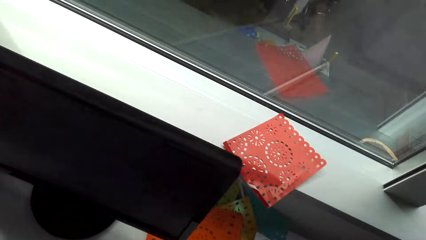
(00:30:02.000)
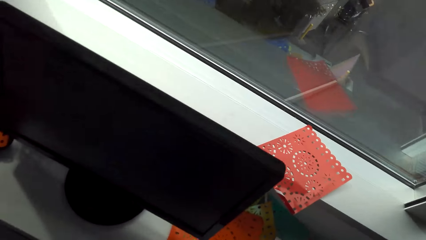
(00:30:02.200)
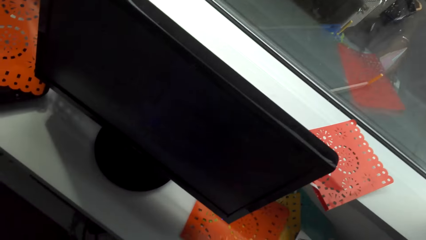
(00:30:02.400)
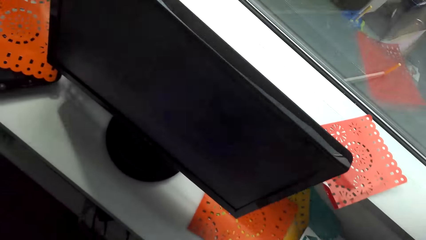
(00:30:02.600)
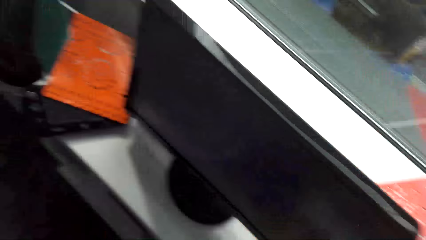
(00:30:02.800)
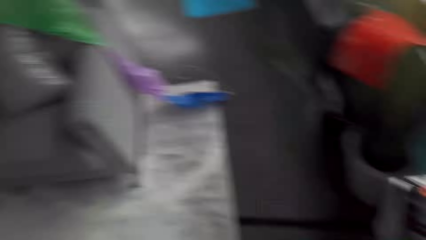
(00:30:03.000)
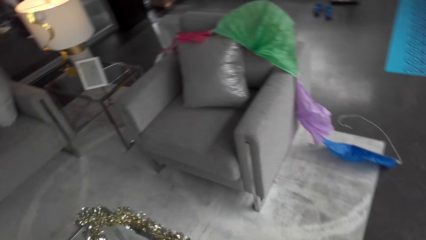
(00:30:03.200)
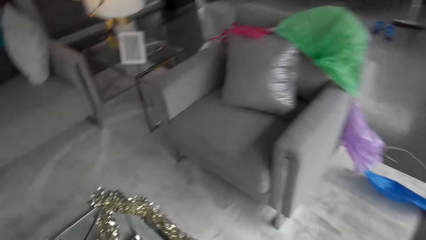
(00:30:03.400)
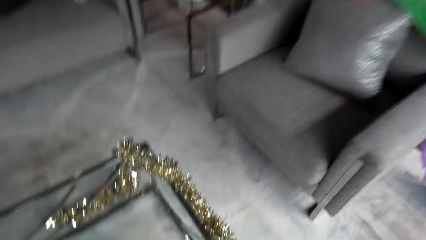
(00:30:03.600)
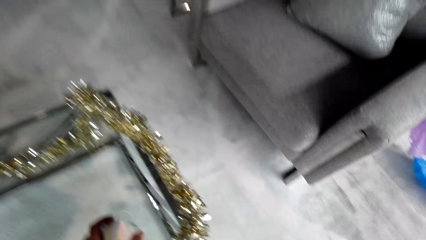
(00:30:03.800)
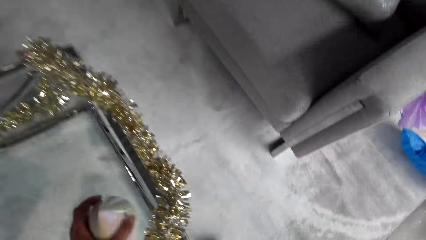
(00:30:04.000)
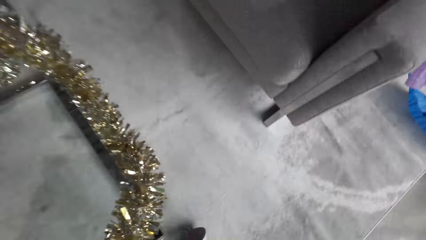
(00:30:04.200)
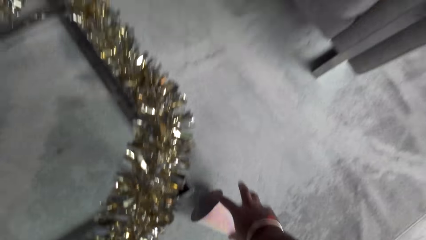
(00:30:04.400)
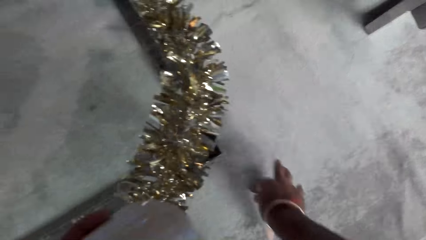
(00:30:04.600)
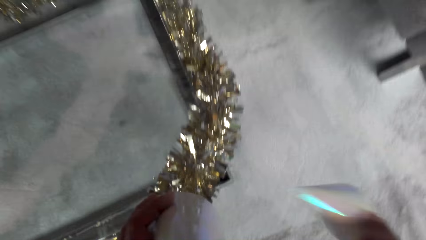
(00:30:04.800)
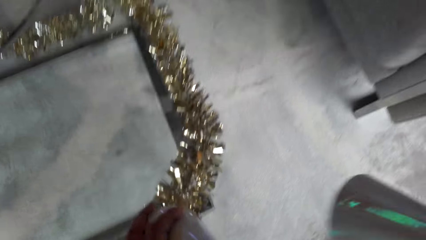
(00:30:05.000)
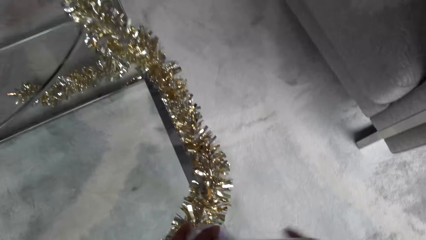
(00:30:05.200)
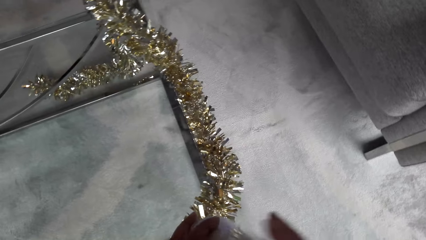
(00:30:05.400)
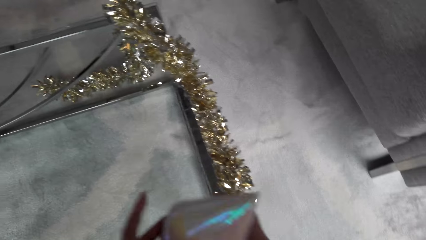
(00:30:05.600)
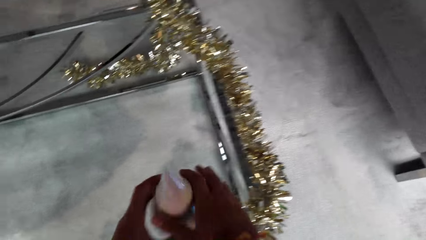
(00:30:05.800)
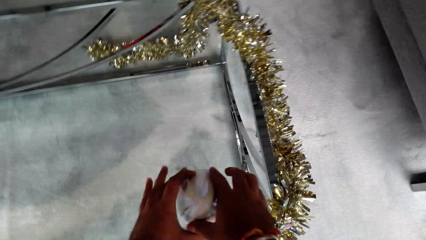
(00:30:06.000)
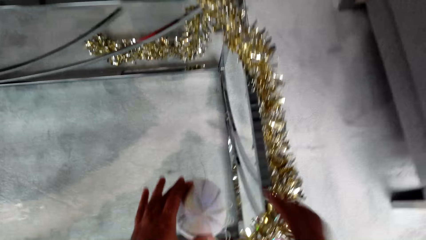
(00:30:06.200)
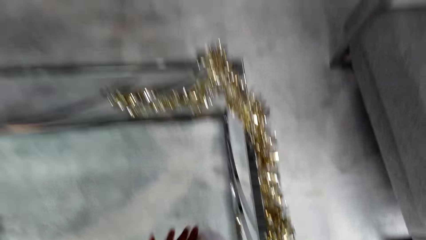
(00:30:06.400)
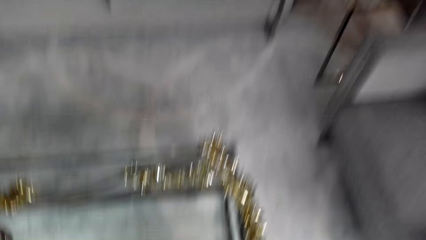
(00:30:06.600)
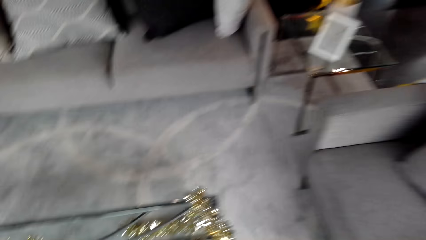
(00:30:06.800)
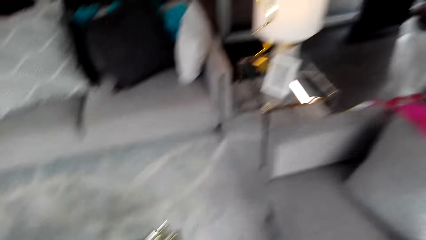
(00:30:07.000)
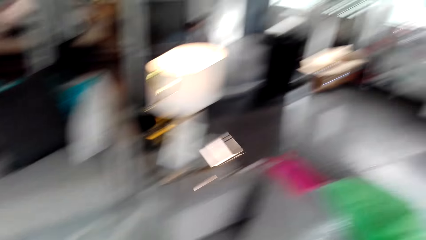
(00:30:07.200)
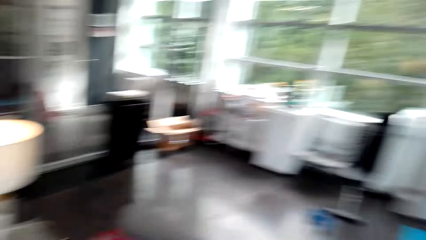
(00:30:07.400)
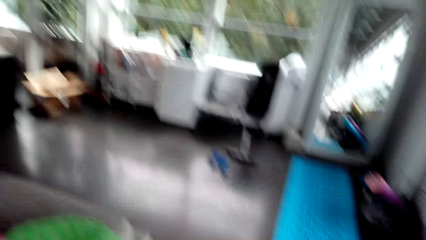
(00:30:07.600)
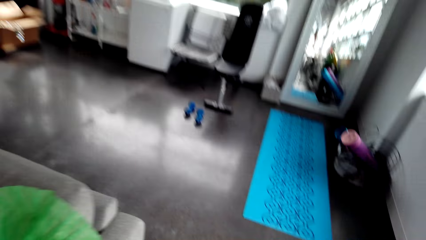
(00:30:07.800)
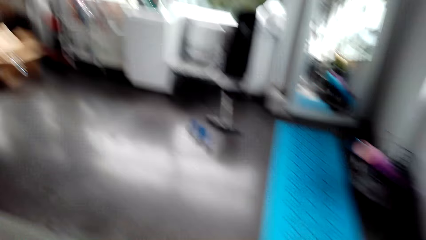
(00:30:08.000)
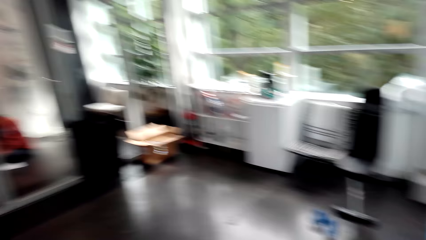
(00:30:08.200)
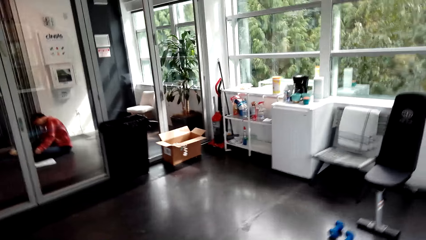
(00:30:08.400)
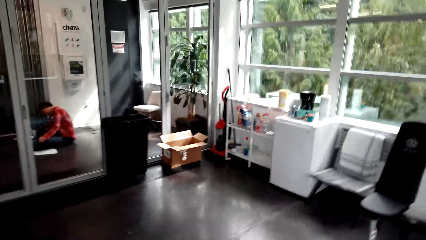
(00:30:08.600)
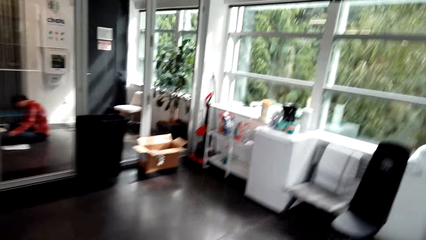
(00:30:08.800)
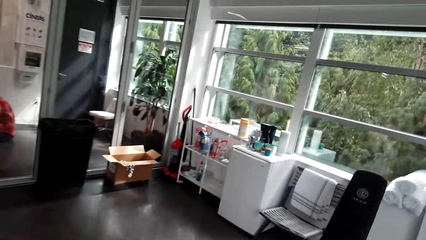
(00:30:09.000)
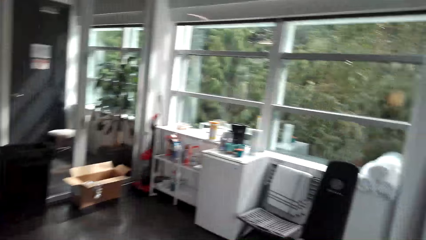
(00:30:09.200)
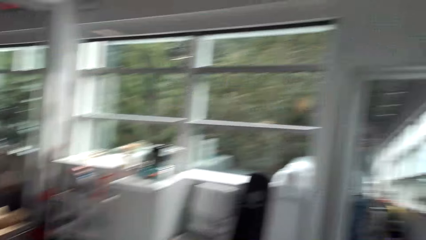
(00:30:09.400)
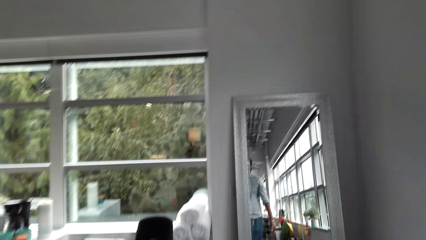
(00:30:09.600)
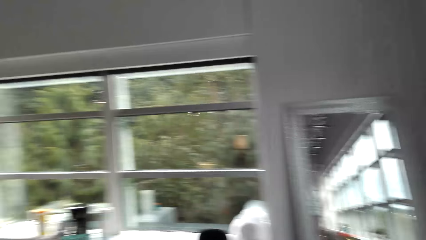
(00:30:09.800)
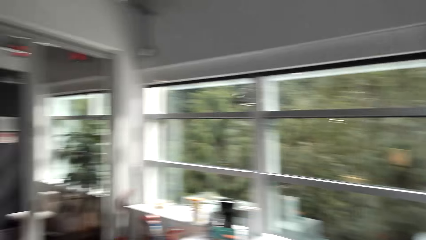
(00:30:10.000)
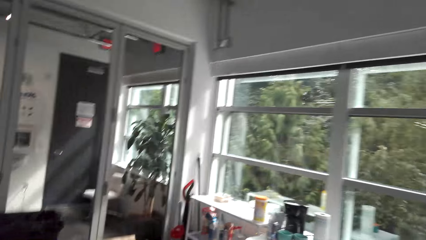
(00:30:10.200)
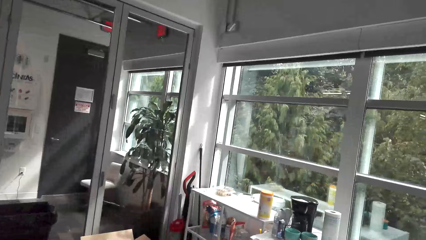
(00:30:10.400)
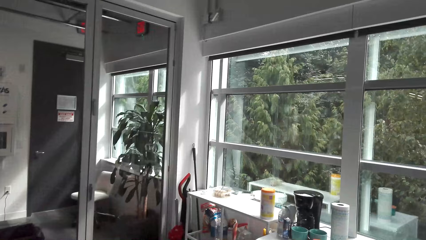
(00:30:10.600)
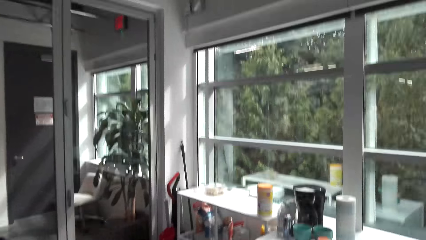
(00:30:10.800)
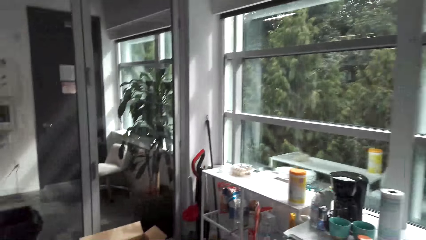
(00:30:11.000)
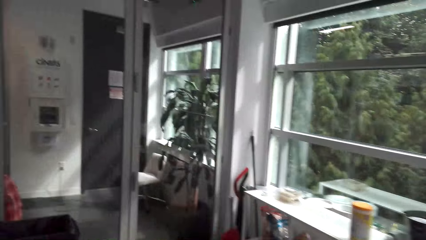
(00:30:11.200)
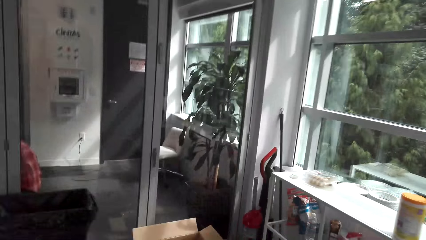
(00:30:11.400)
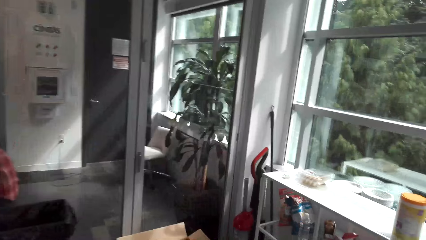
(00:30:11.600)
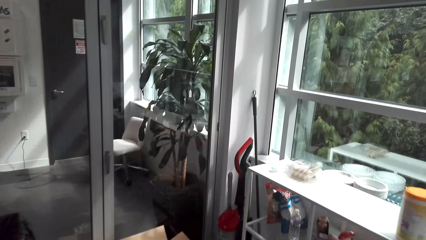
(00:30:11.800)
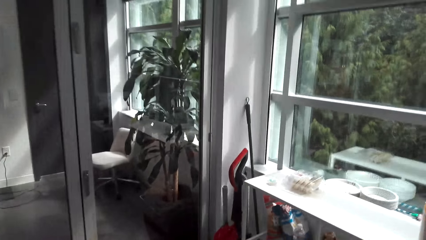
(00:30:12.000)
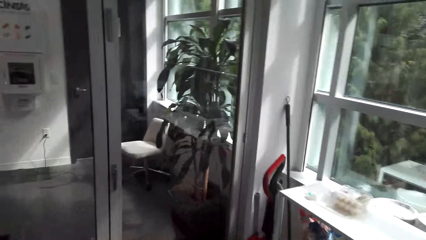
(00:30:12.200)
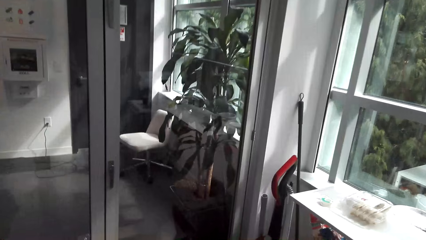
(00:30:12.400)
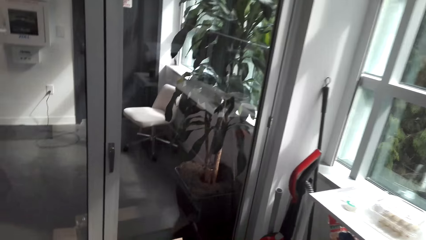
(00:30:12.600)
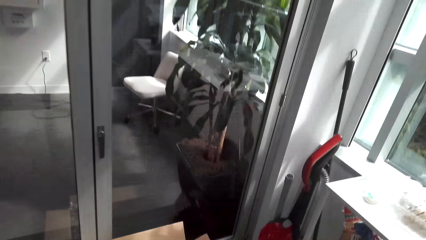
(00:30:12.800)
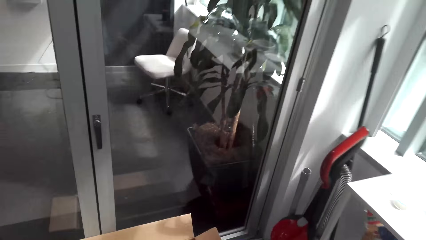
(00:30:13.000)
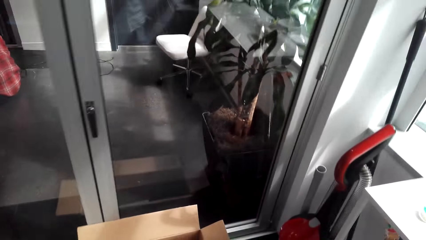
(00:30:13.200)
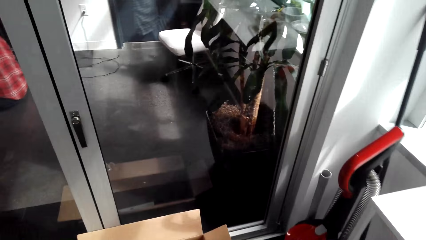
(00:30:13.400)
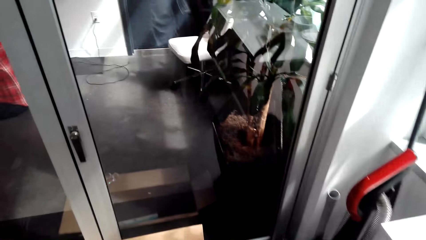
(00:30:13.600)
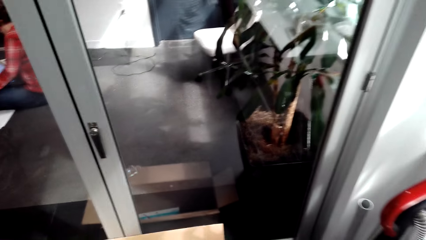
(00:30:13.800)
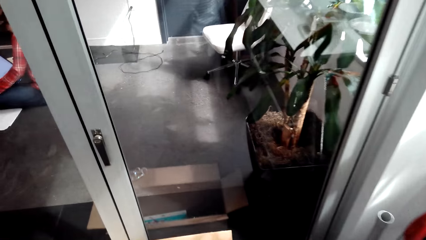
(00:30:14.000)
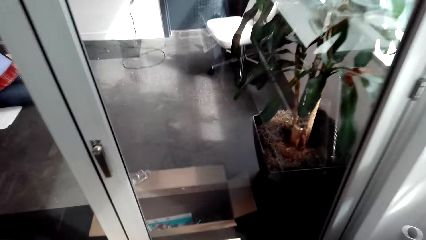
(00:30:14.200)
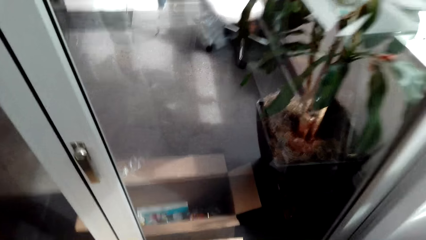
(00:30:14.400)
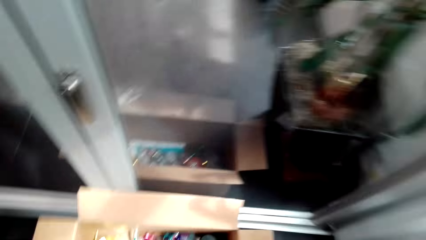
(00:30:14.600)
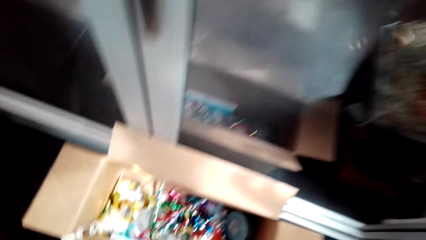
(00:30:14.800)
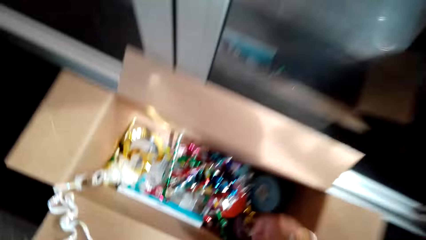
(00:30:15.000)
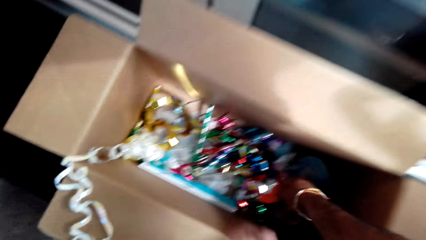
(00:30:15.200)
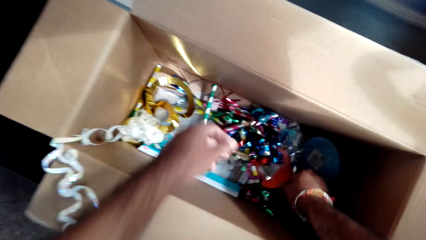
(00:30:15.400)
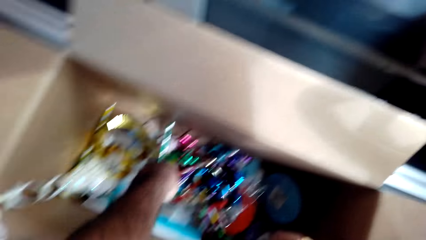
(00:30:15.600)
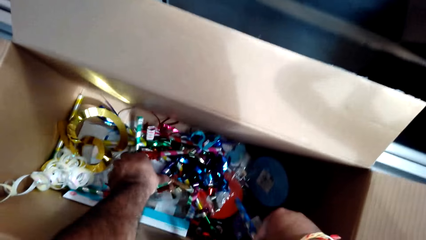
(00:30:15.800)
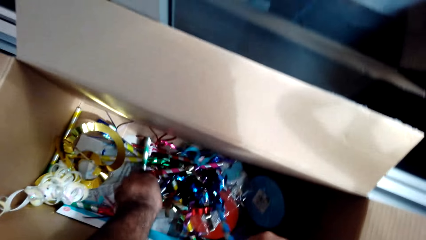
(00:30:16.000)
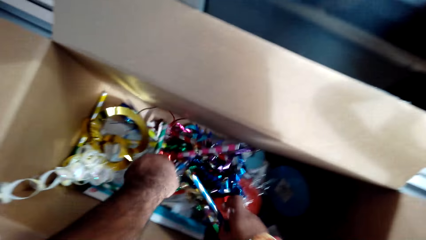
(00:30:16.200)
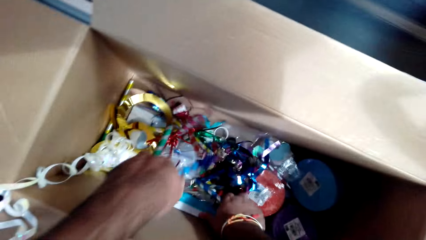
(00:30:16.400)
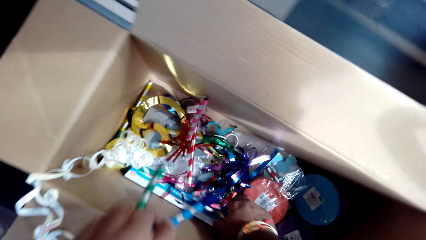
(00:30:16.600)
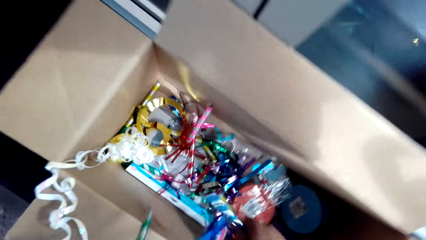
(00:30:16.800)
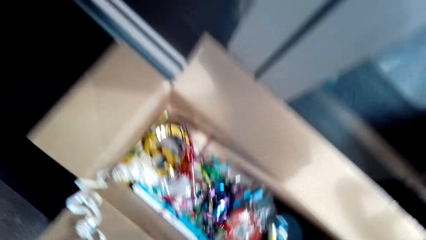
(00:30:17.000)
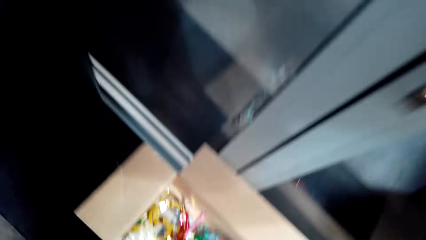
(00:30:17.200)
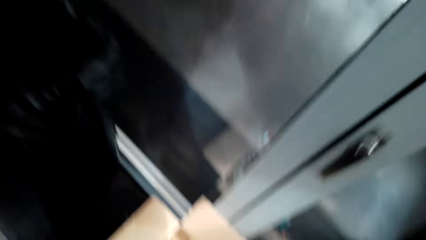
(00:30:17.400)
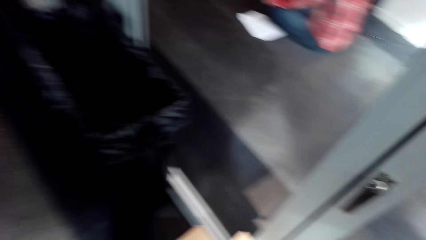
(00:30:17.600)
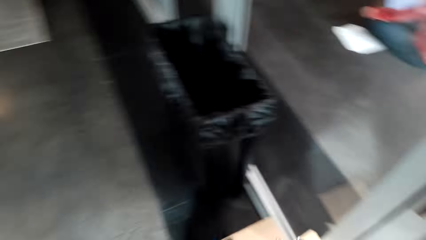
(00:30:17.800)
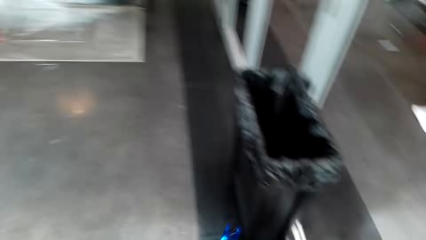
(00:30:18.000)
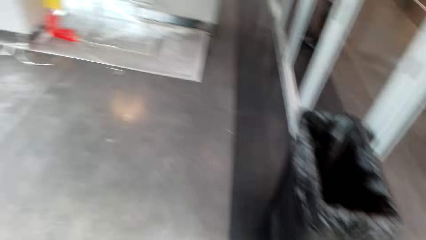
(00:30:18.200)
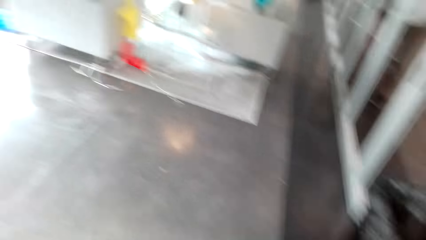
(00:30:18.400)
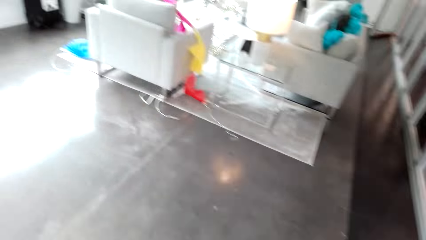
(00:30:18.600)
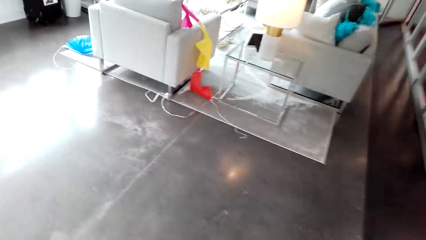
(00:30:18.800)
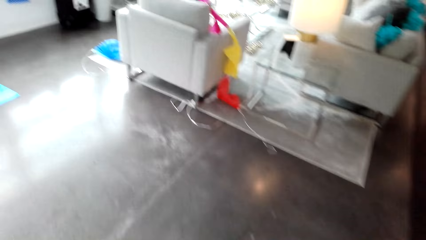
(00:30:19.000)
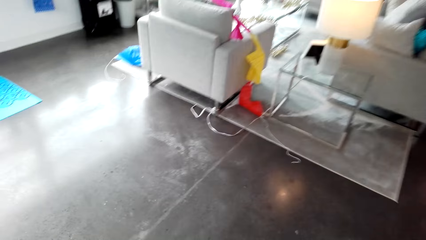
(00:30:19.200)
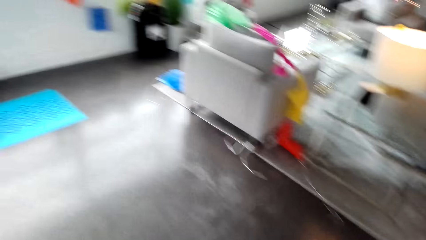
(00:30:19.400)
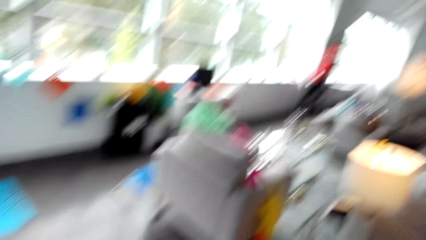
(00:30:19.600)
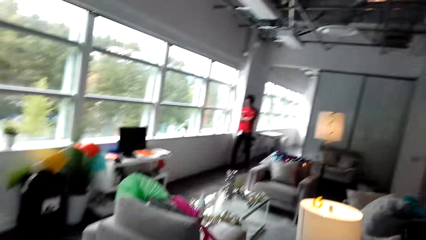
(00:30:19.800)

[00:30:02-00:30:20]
The camera wearer drops cones on the table. They pick the cones fallen on the floor, shift the cones to the left hand, and drop the cones on the table. They walk to the flowers in the box inside the room. They pick the flowers from the box and carry the flowers.
